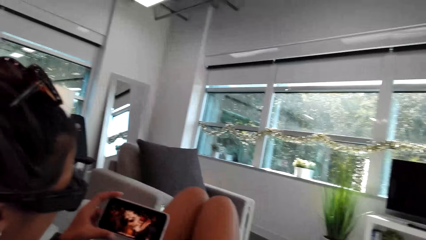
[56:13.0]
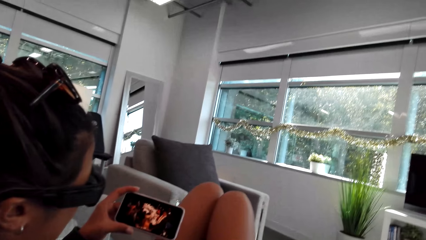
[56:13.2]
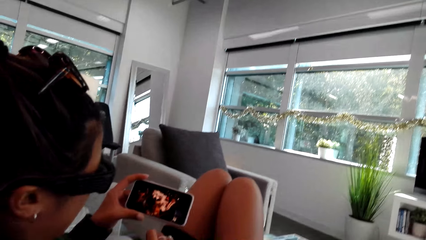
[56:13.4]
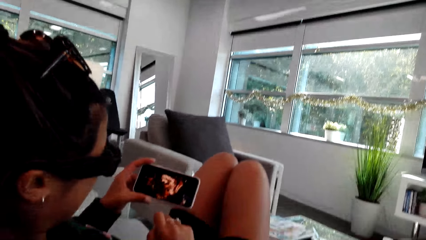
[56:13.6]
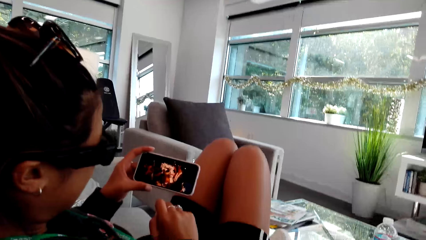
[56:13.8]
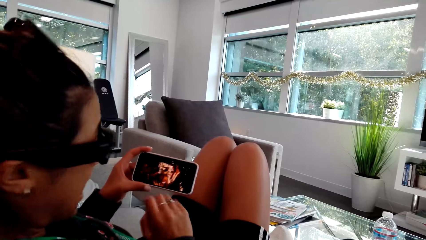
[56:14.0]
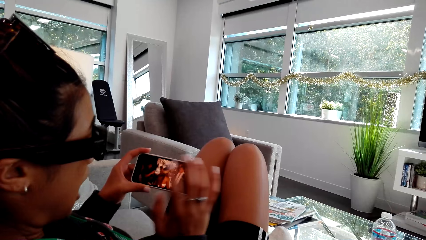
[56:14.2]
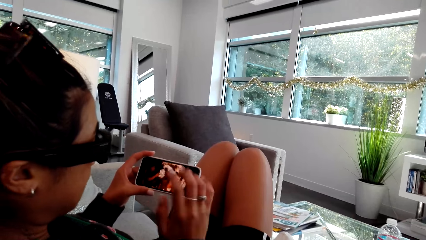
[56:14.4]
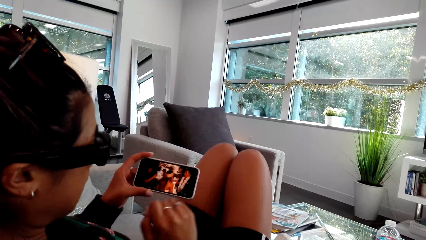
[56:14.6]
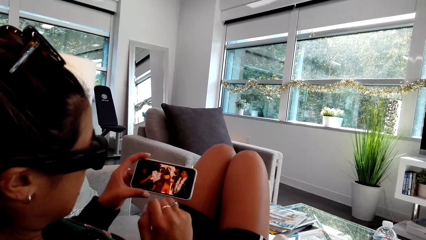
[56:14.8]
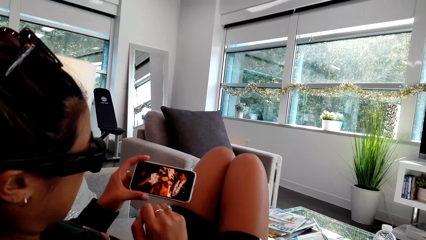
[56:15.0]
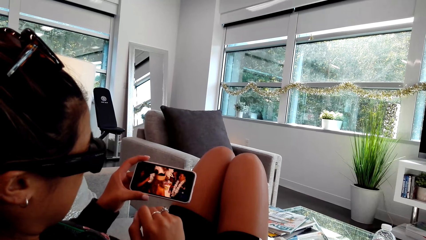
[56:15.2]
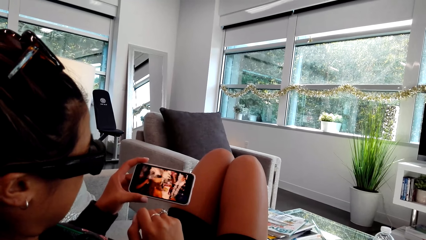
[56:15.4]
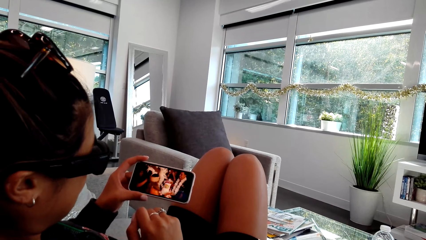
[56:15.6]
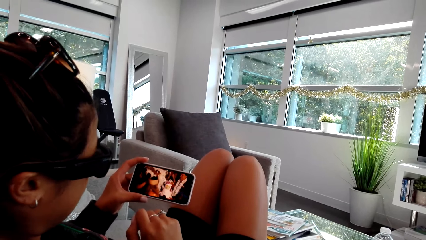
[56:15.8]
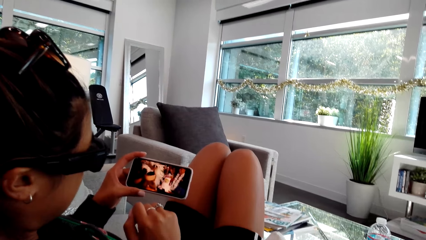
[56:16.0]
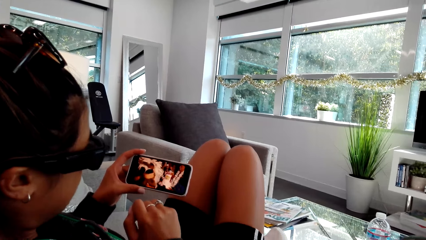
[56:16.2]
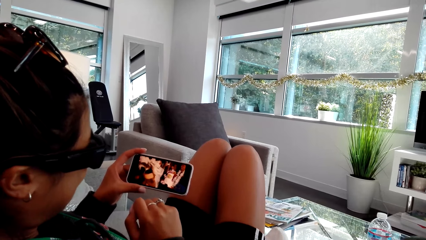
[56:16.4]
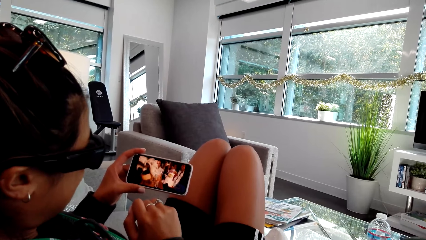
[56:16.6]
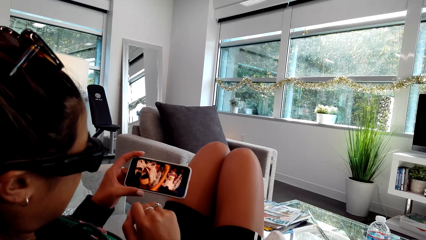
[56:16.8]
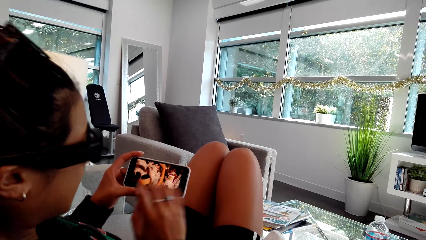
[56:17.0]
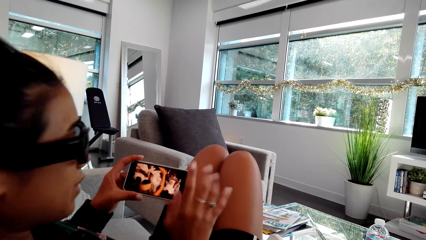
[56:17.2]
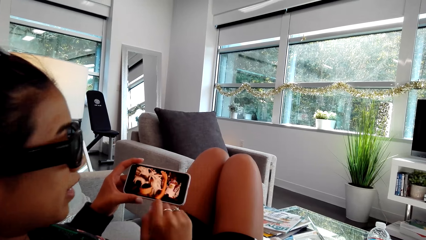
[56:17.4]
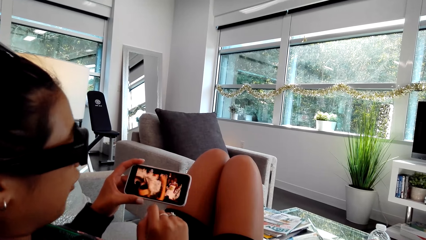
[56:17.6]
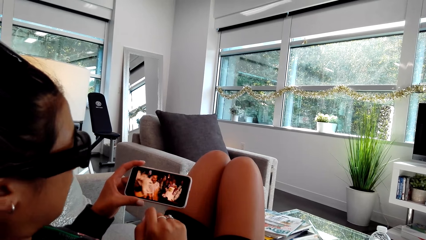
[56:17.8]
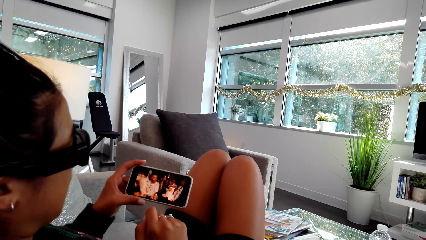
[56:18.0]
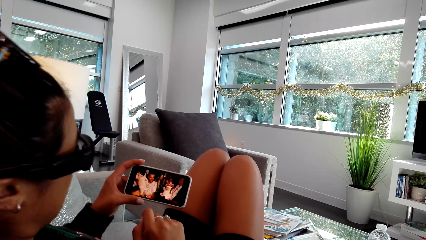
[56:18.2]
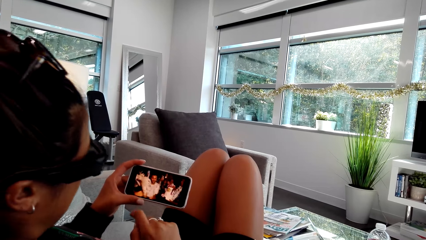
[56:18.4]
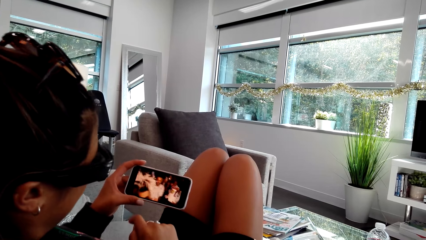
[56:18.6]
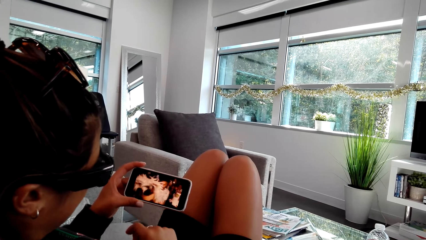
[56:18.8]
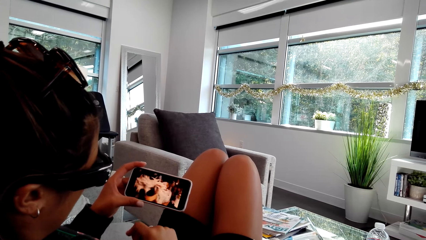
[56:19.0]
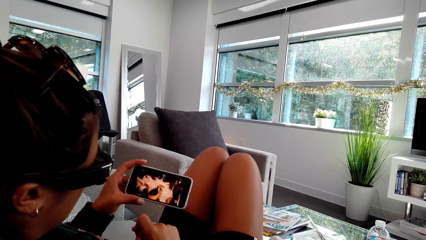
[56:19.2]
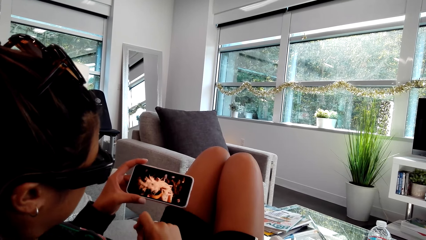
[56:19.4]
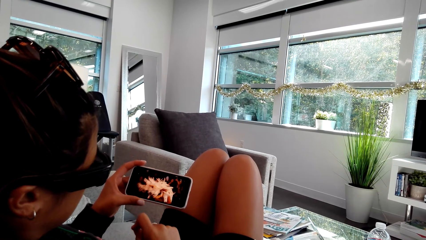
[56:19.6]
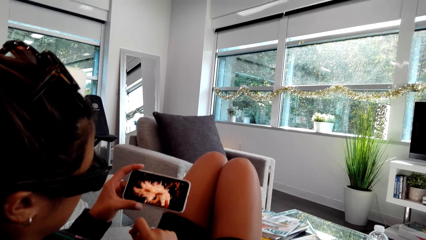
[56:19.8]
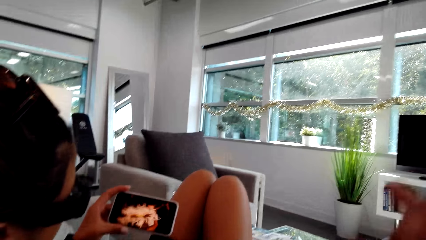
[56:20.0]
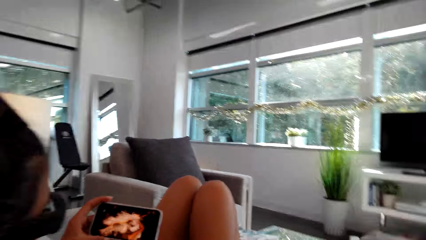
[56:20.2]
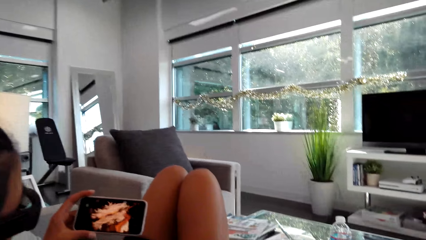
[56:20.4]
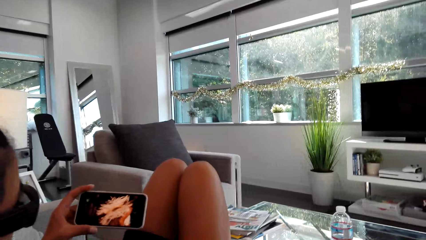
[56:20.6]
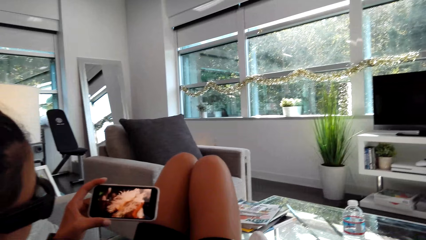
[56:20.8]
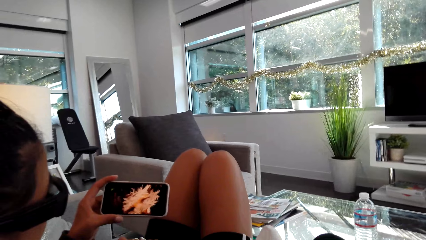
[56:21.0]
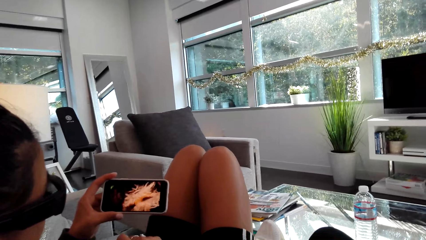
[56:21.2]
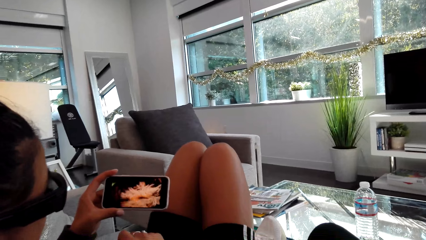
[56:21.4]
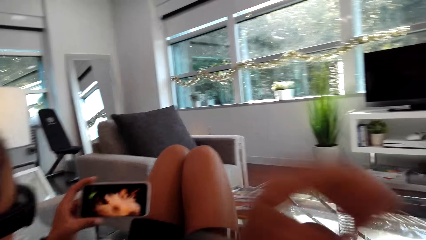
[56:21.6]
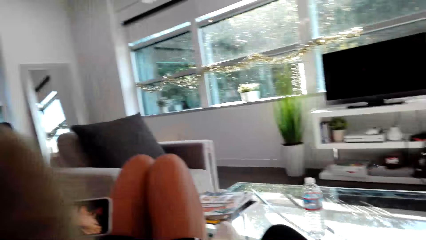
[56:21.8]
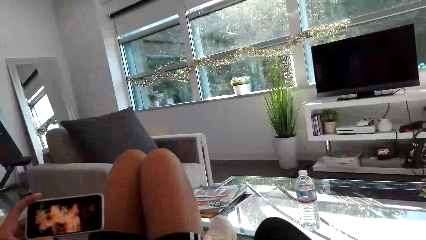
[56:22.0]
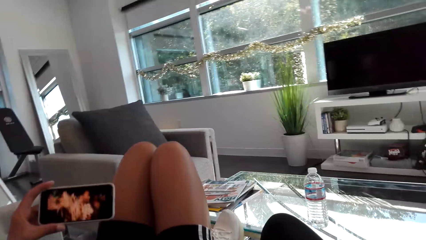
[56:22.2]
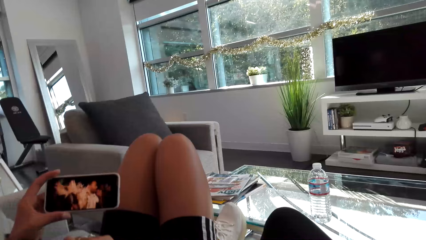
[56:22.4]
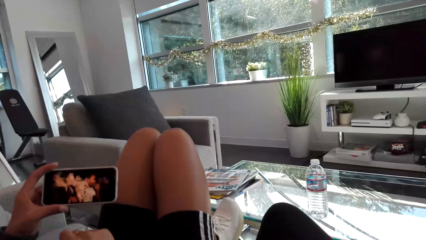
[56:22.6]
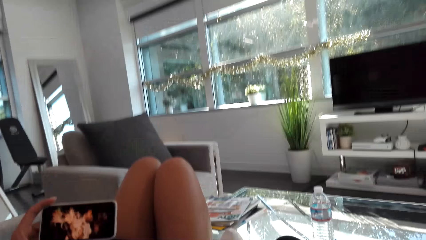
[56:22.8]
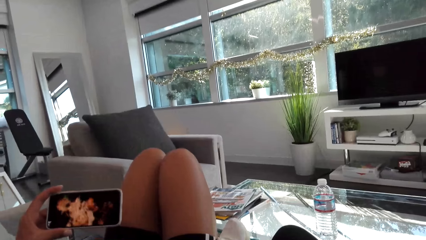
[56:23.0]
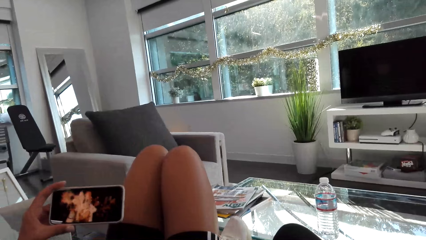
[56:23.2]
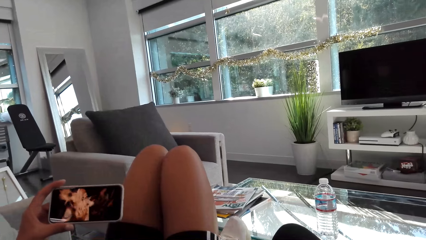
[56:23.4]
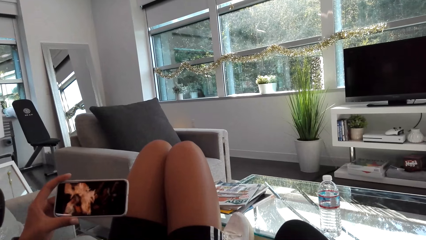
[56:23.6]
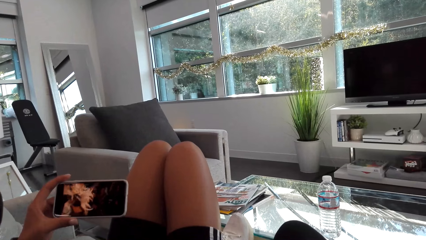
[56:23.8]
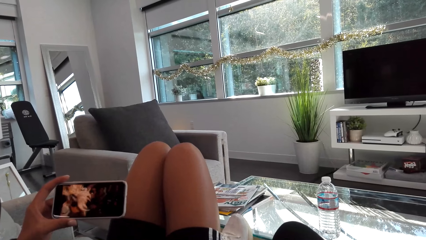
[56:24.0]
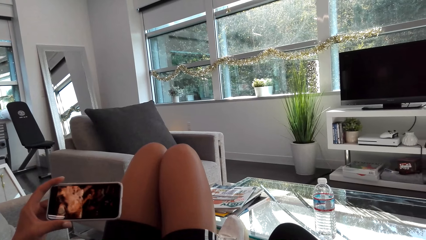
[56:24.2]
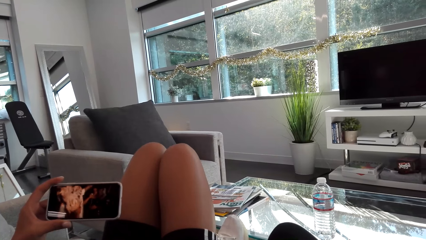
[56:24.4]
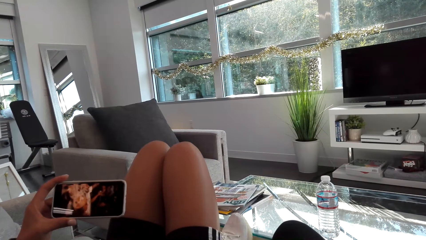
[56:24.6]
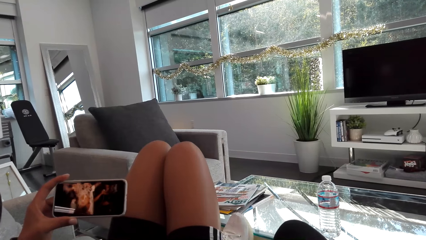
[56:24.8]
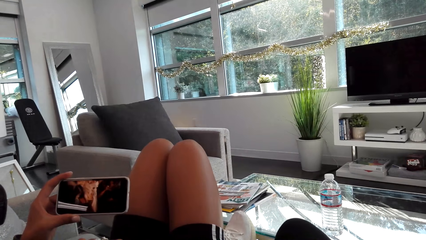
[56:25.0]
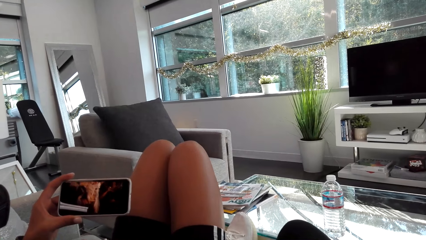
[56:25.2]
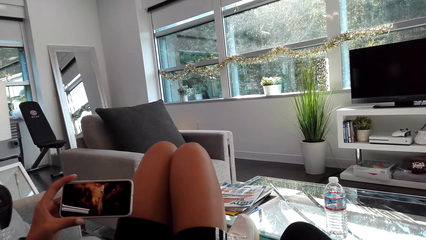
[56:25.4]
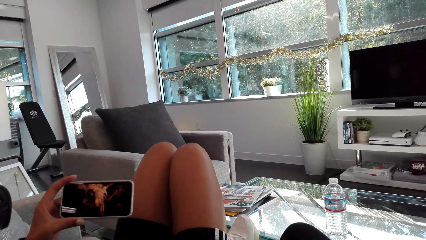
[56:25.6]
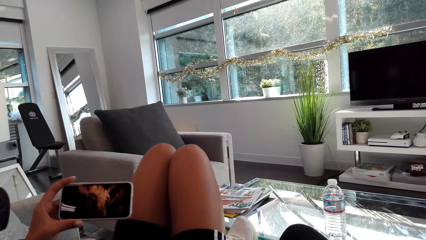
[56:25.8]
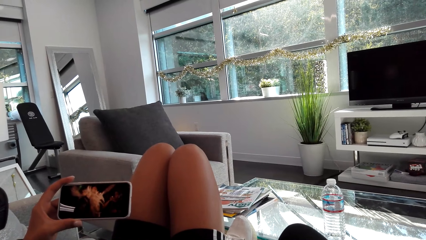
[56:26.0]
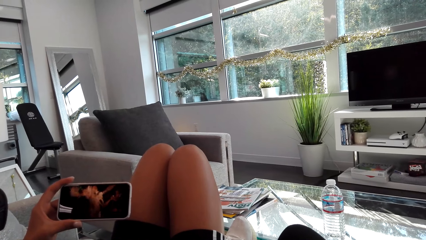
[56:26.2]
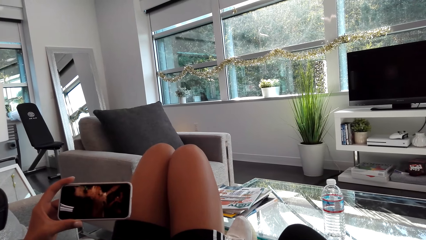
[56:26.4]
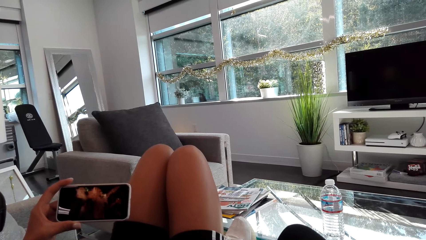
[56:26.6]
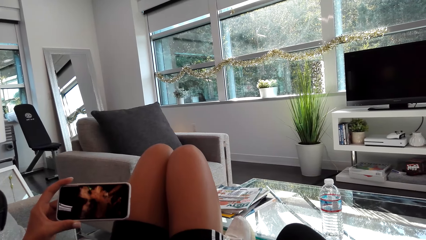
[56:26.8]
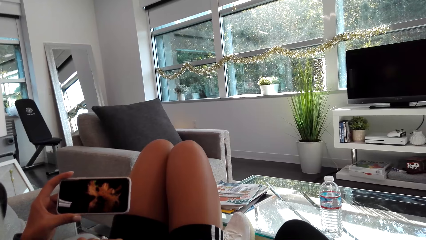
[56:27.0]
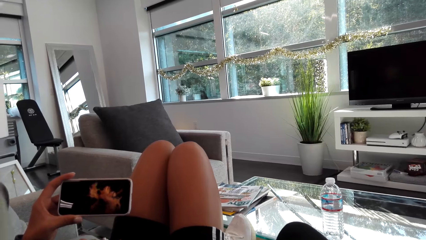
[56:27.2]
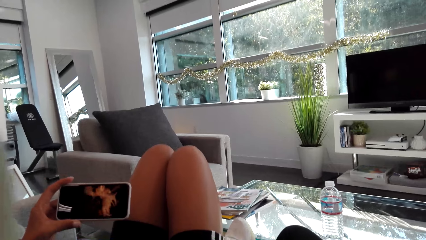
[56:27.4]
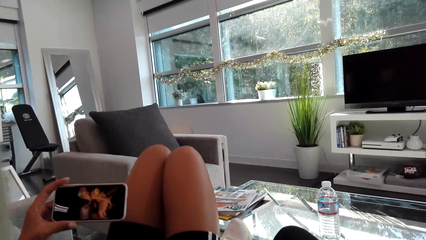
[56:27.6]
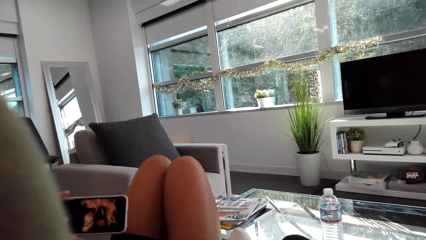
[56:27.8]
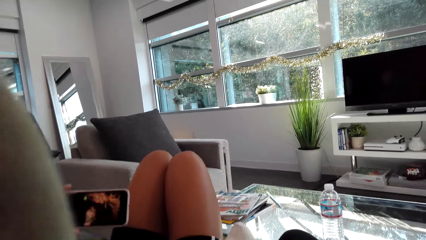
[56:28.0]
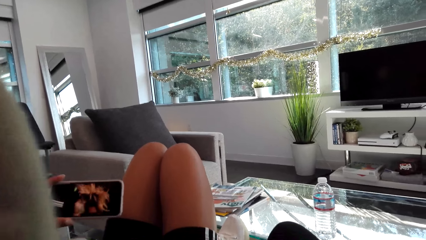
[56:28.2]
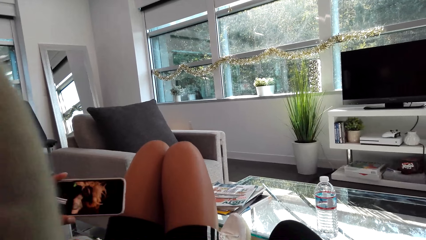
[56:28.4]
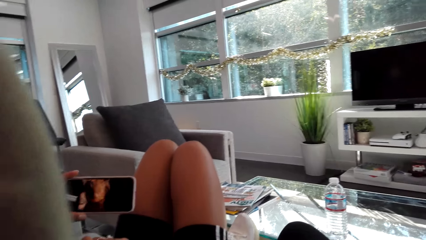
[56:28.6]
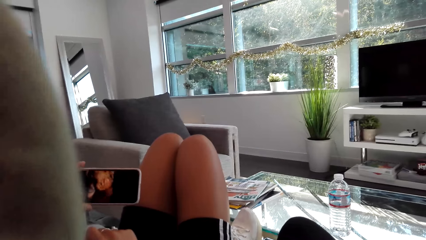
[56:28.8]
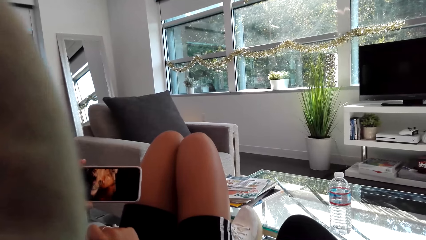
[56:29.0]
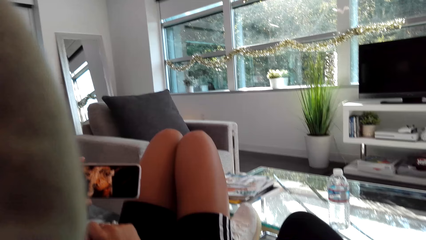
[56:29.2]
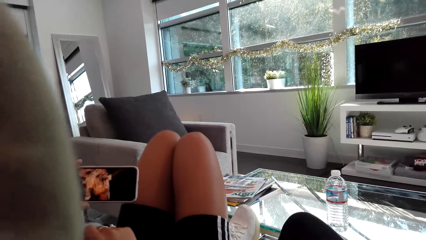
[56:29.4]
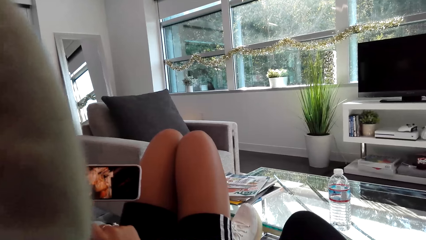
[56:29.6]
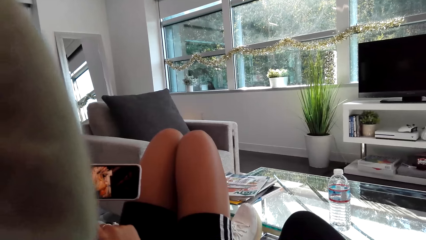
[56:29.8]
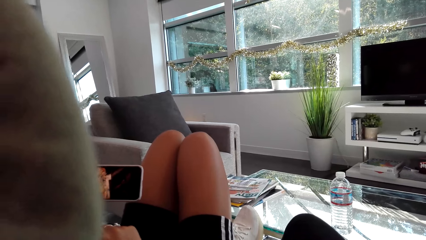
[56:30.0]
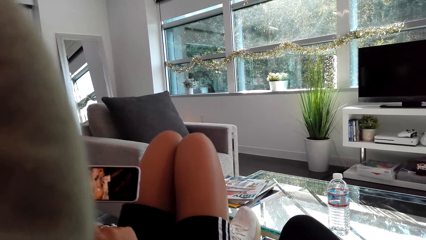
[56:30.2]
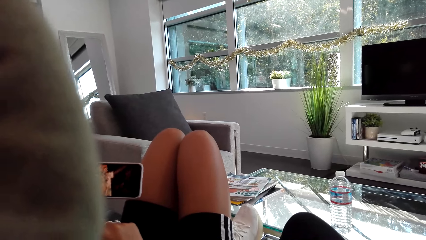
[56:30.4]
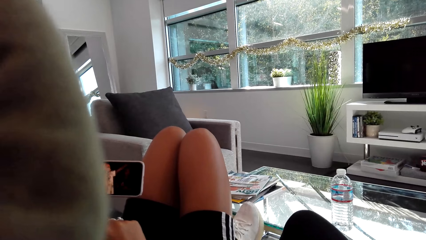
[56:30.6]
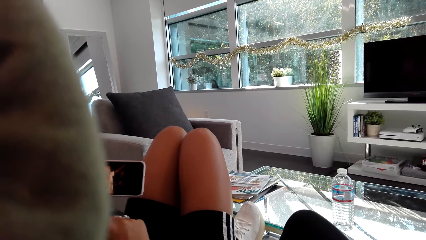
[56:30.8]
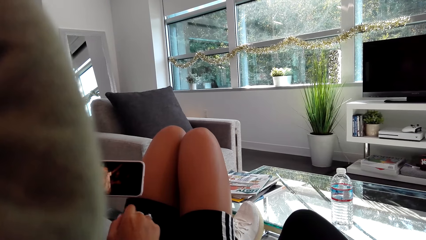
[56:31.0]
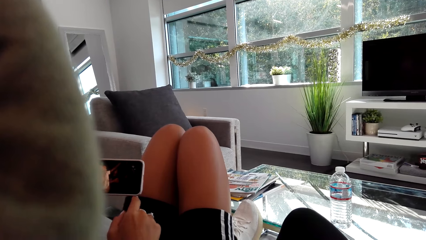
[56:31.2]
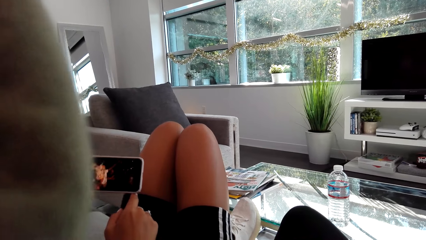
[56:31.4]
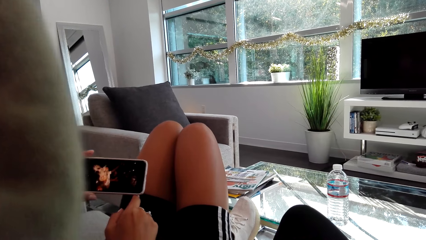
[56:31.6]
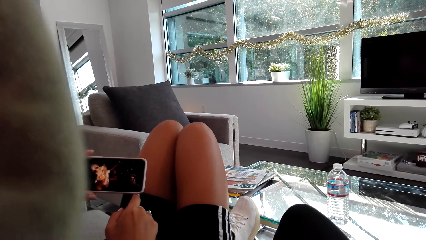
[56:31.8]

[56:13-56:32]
A person watches the video from the phone. The person swings her hand. The person watches the video from the phone. The person swings her hand. The person watches the video from the phone. The camera wearer adjusts the camera.
